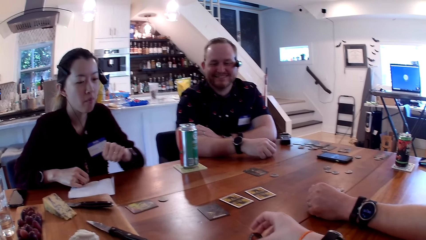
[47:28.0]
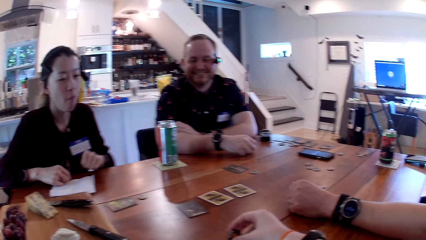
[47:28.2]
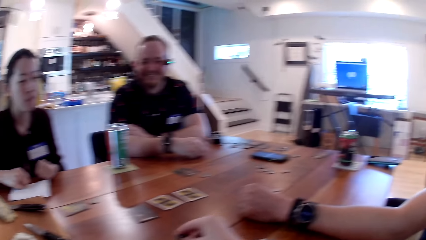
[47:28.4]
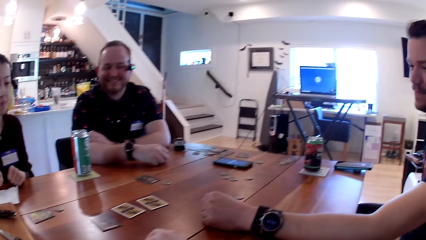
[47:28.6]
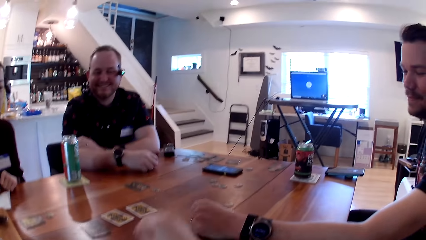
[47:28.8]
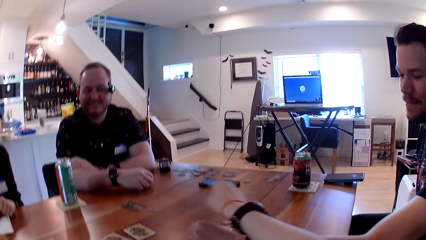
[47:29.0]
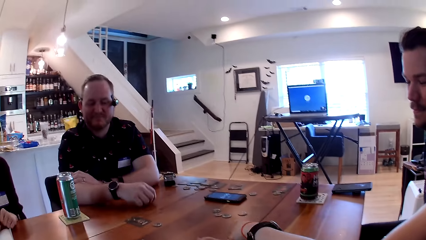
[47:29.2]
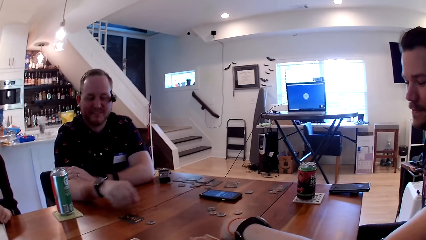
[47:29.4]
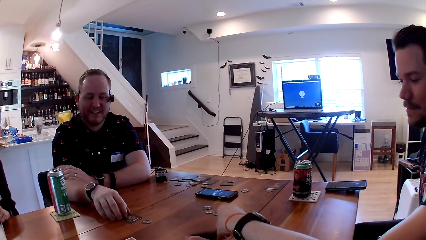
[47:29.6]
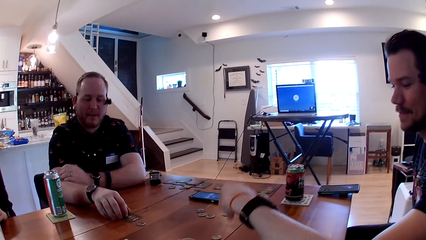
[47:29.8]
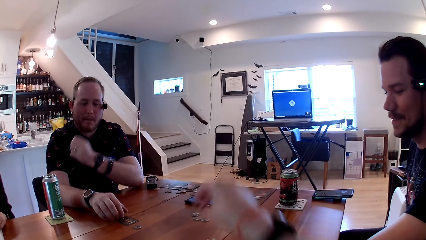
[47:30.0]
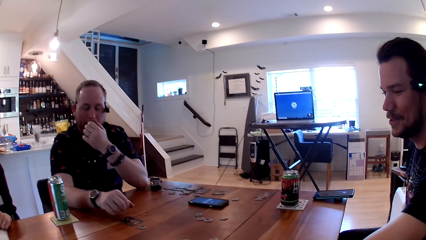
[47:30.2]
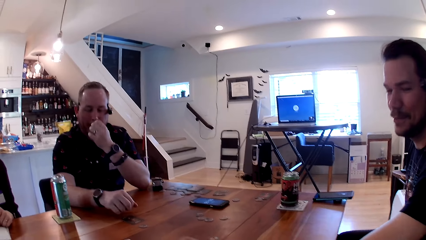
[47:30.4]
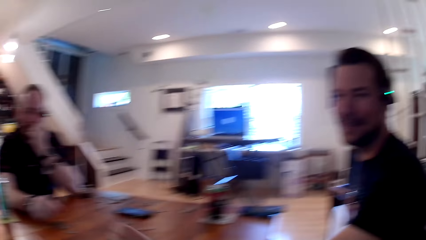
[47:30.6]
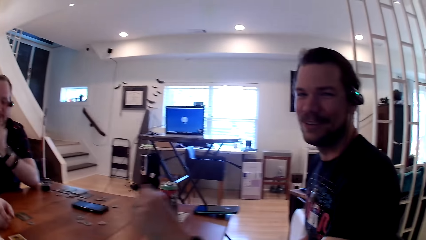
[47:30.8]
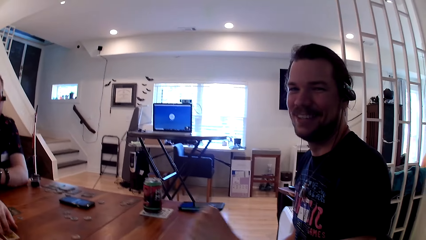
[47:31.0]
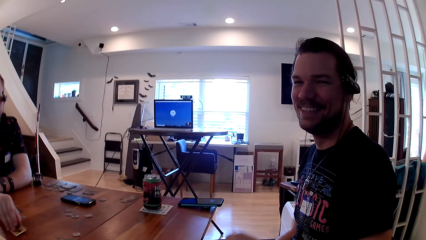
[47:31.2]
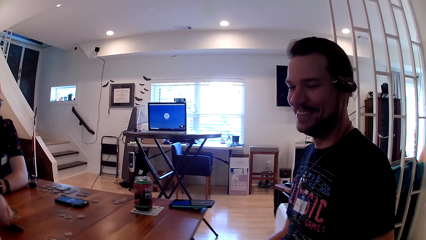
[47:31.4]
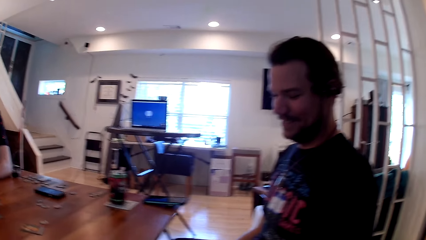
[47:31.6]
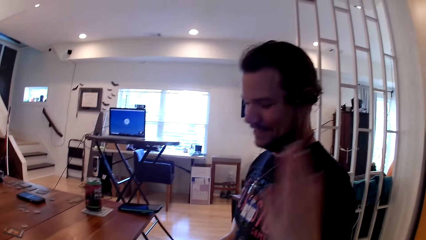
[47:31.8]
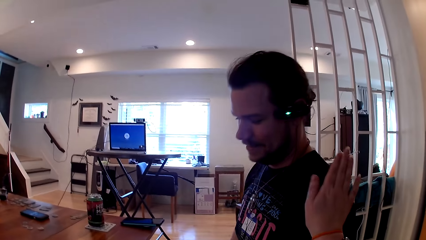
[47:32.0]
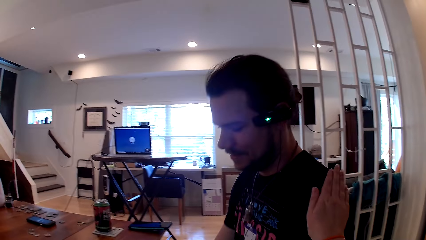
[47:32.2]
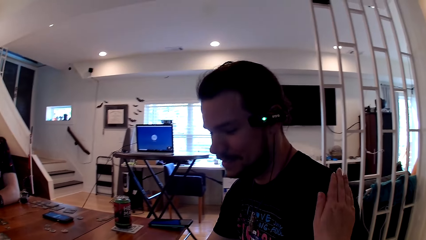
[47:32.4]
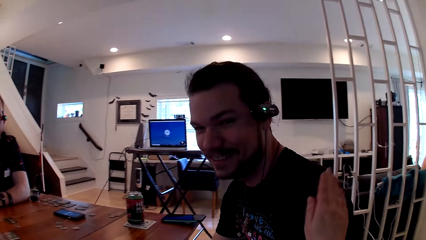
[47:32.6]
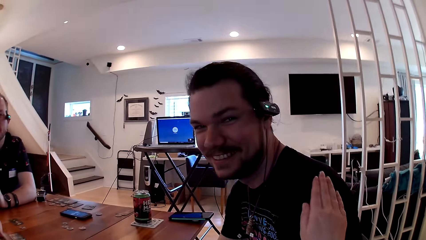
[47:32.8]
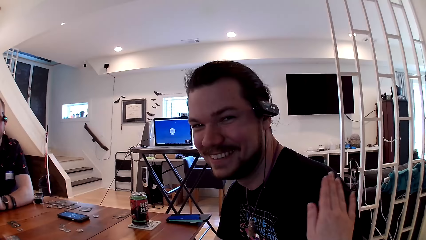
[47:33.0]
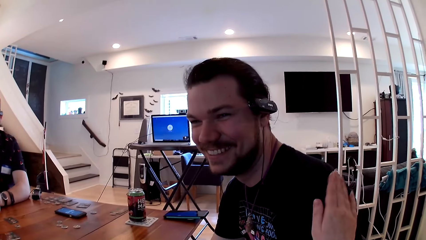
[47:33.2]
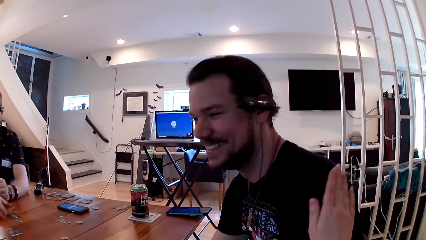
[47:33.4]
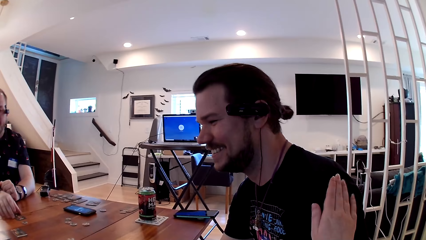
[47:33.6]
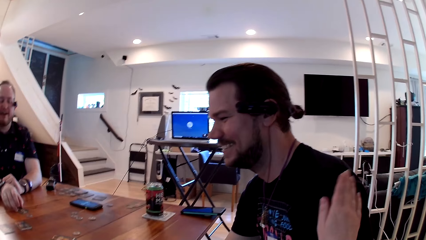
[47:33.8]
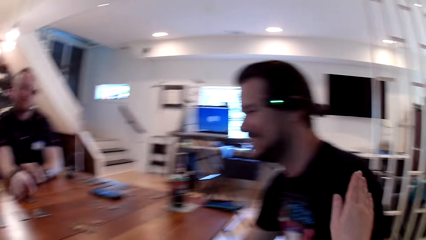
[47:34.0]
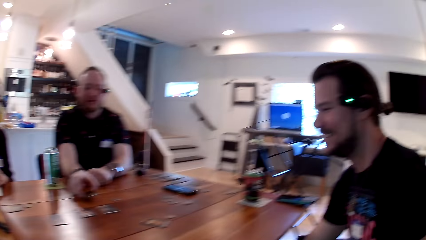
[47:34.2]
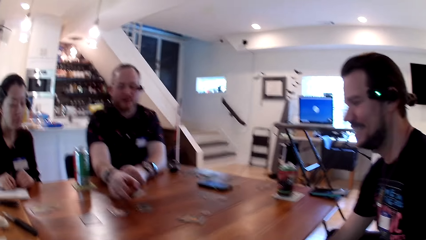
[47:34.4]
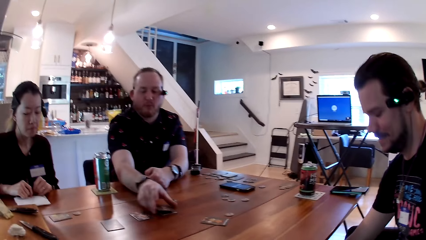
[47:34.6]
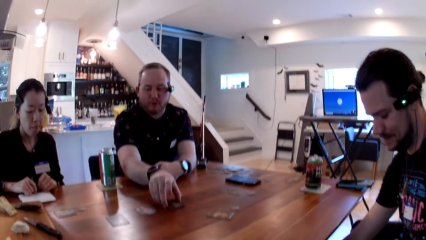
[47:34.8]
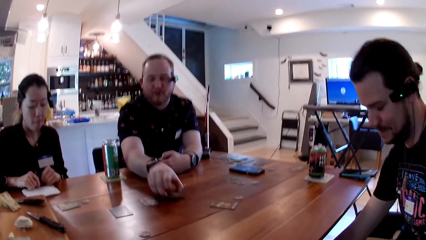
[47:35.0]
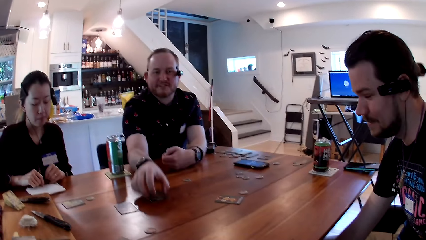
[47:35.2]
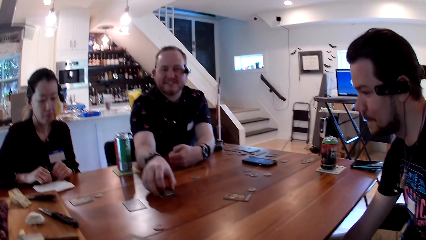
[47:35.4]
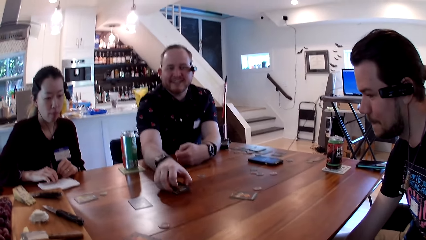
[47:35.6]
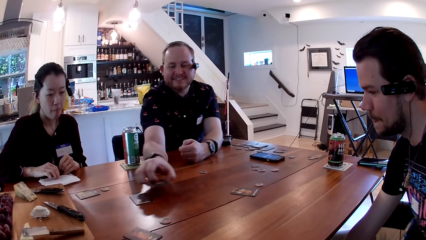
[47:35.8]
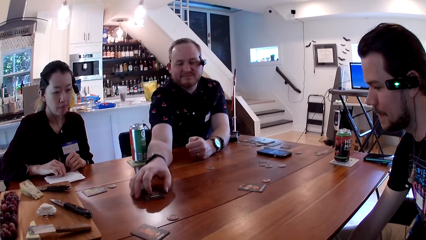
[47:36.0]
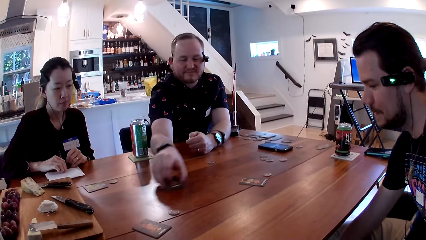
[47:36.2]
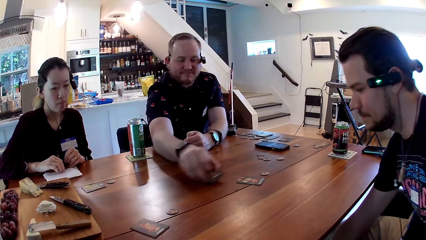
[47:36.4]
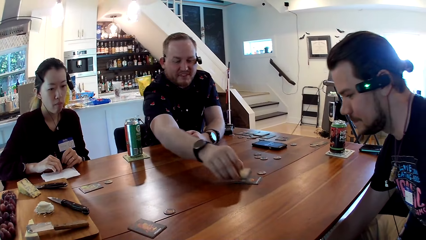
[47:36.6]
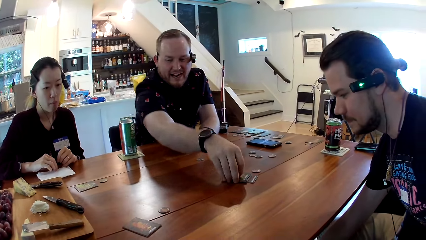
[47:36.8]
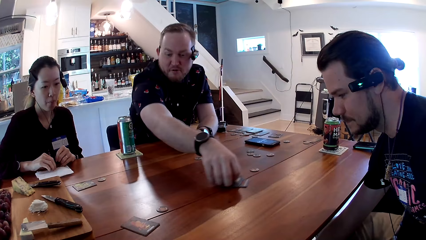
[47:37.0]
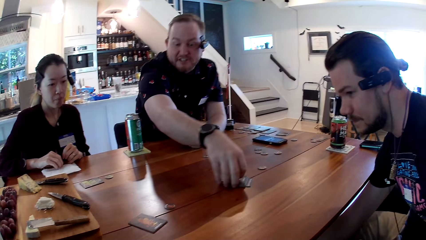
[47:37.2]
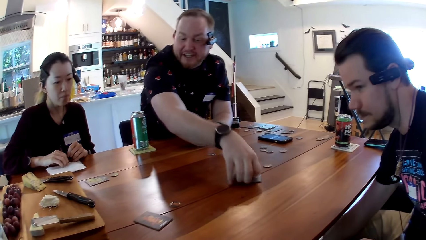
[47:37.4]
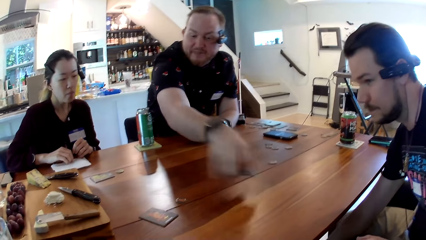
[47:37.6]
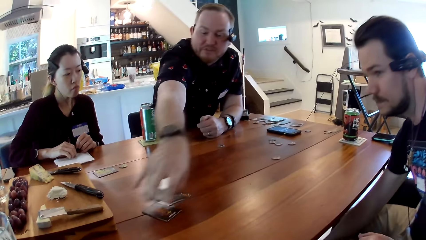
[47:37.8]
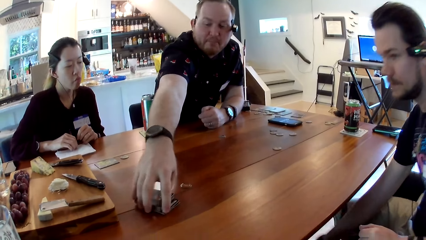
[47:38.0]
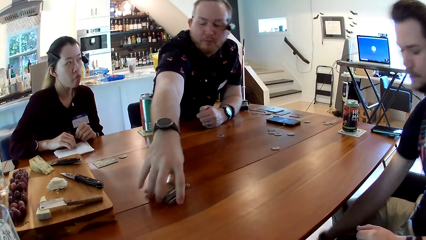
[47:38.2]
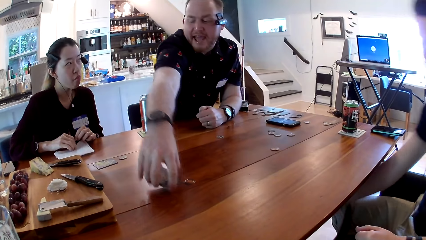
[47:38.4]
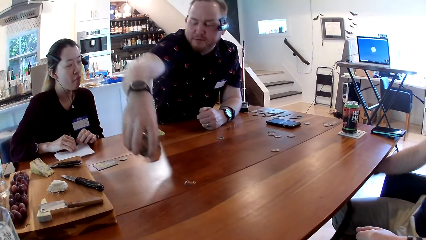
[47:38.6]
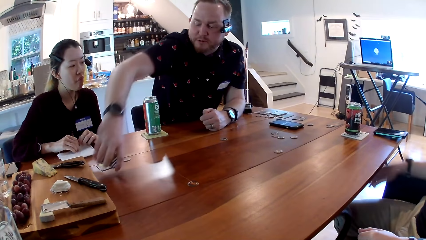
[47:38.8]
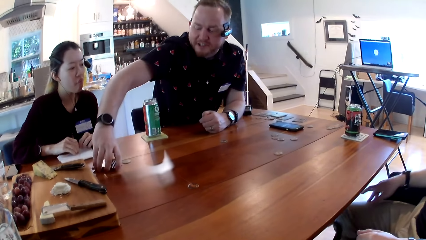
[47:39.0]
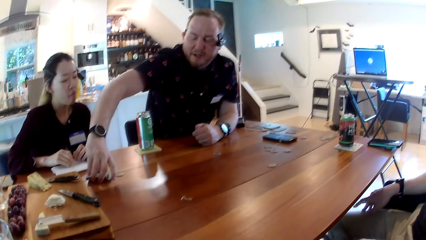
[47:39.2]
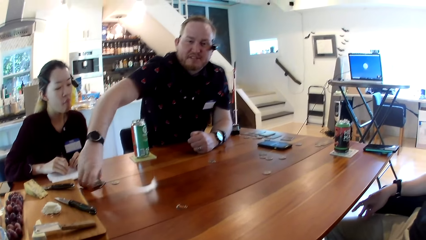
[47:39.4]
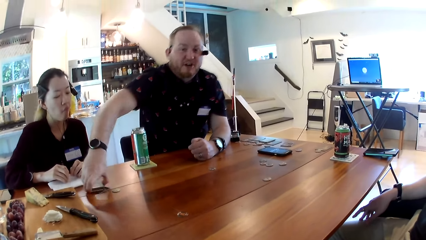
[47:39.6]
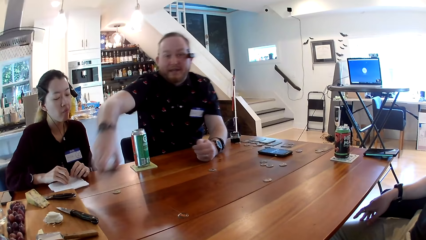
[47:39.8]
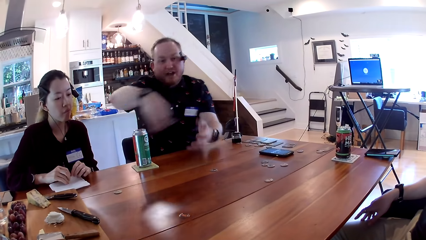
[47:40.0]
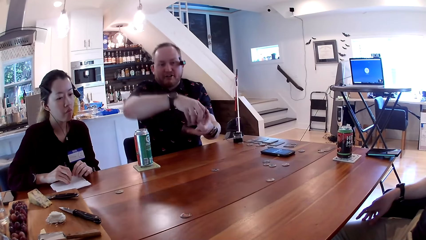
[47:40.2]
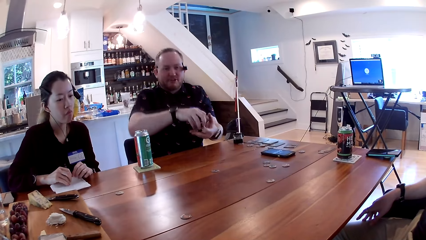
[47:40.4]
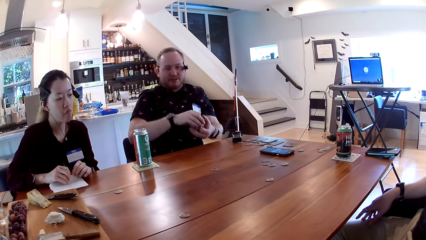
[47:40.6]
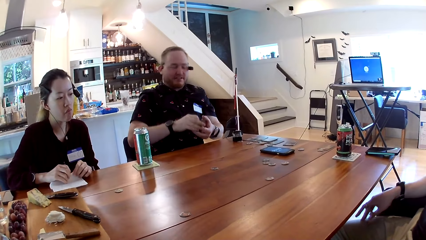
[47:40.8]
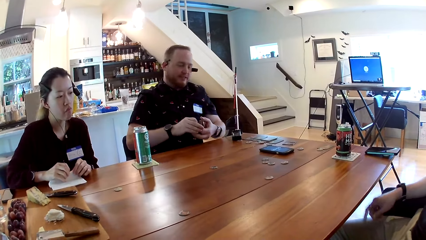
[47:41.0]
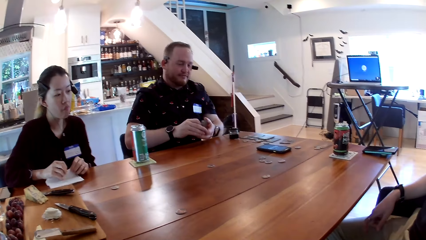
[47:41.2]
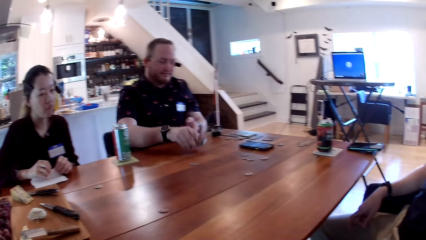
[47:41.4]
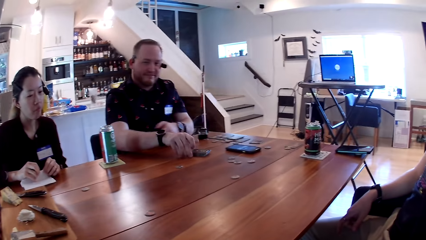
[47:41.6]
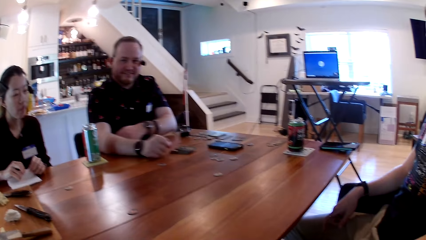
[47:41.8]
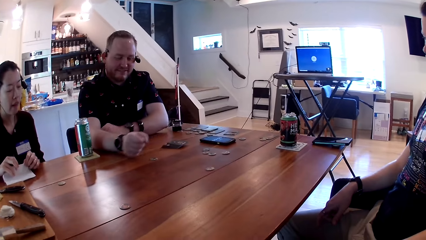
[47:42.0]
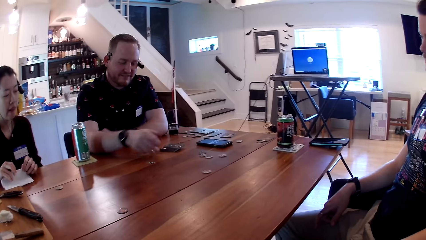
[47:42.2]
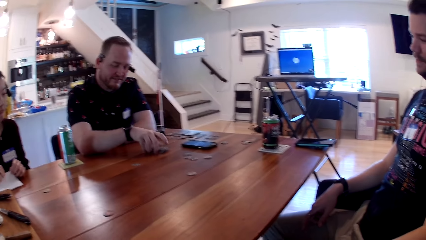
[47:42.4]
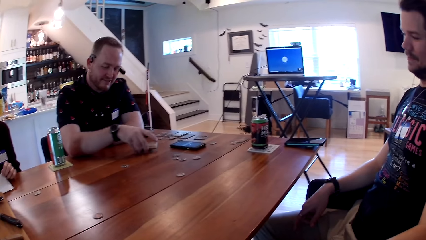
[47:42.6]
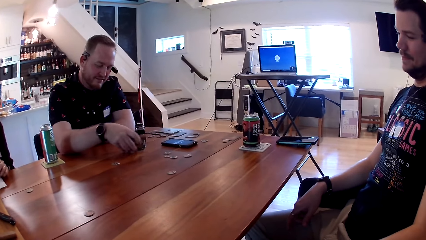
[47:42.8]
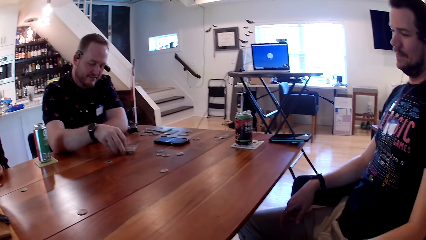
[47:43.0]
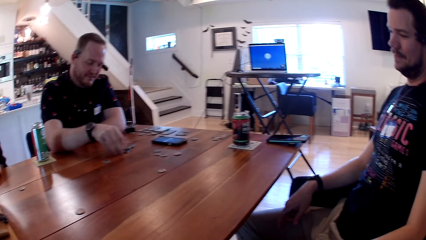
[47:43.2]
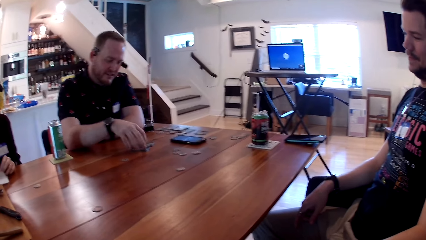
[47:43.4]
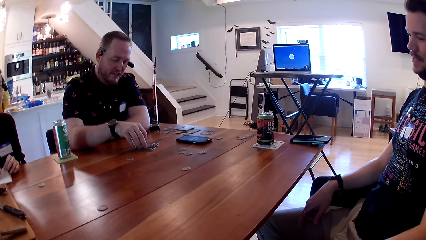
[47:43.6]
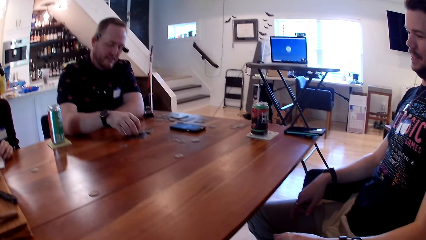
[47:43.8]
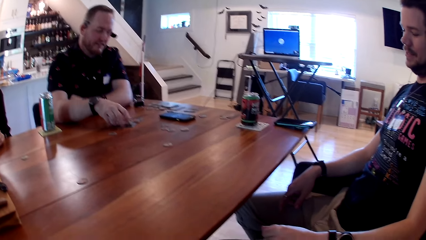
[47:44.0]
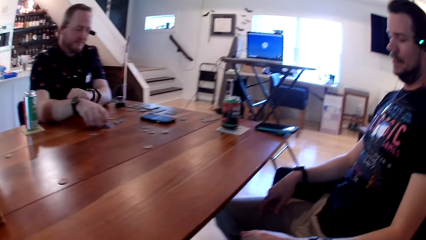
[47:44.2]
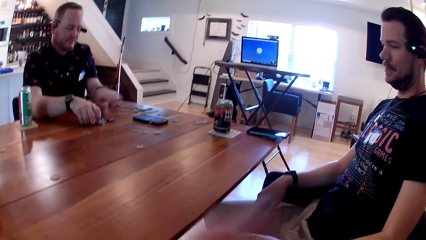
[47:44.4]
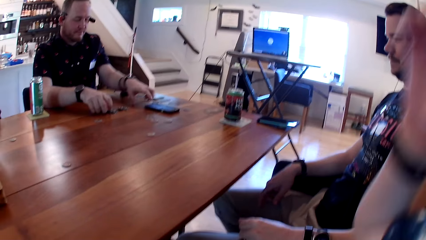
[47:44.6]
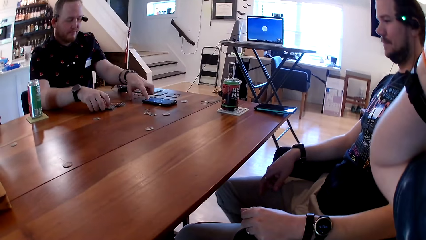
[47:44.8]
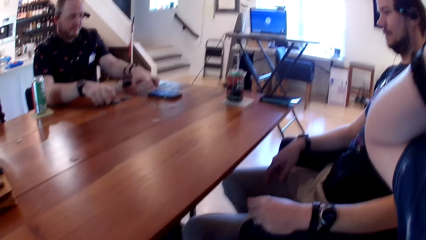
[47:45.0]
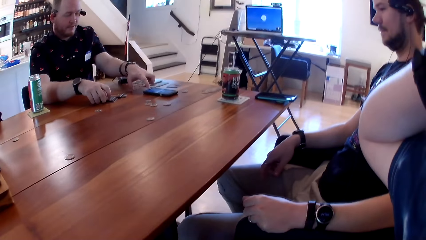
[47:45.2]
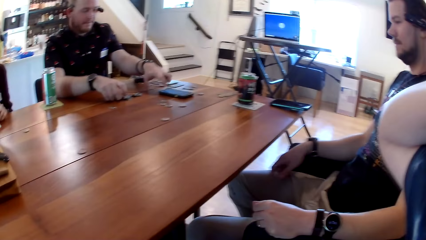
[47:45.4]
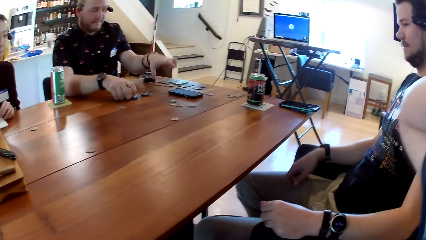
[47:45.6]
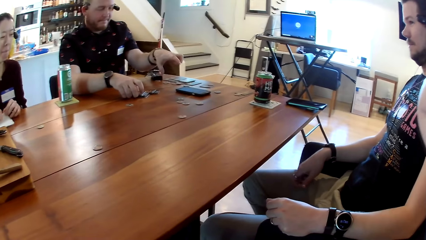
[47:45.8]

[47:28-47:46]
The camera wearer holds a card on the table. She flips the card with her right hand. The first man moves the card with his right hand. The other man interacts with the camera wearer. The other man converses with the camera wearer. The first man touches his mouth and interacts with the camera wearer and the other man. The camera wearer taps the shoulder of the other man with her right hand. The other man picks up cards from the table with his right hand. The first man converses with the camera wearer and picks up cards on the table. The first man holds the cards with both hands. The first man places the cards on the table with his right hand. The first man arranges the cards on the table with his hands. The first man touches the cards on the table. The camera wearer touches her head.
